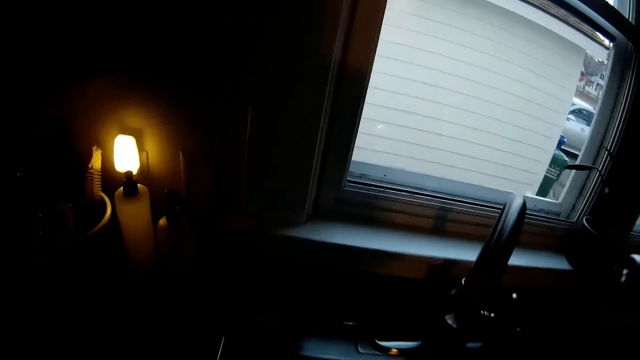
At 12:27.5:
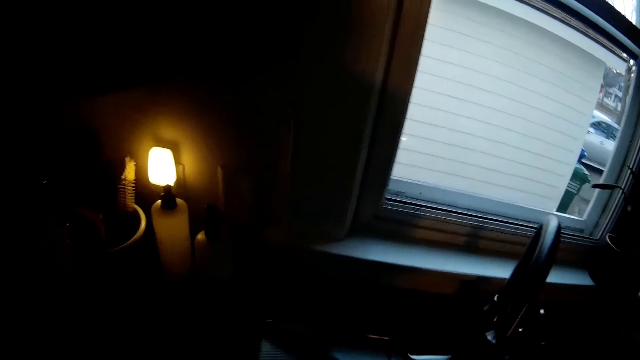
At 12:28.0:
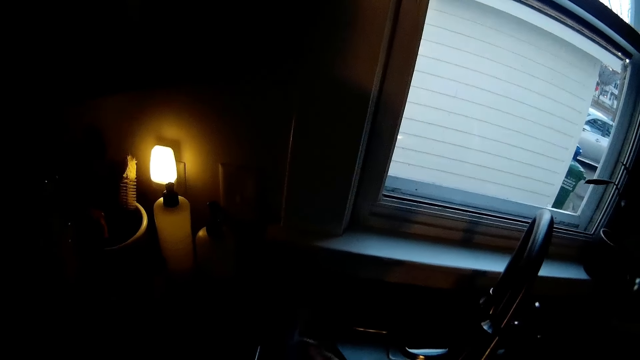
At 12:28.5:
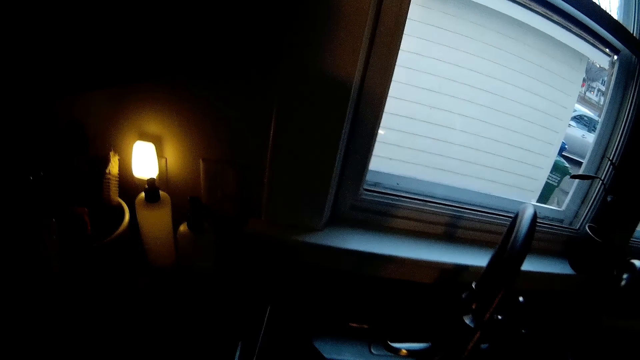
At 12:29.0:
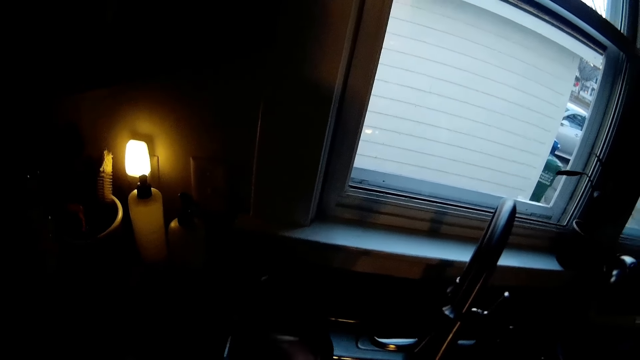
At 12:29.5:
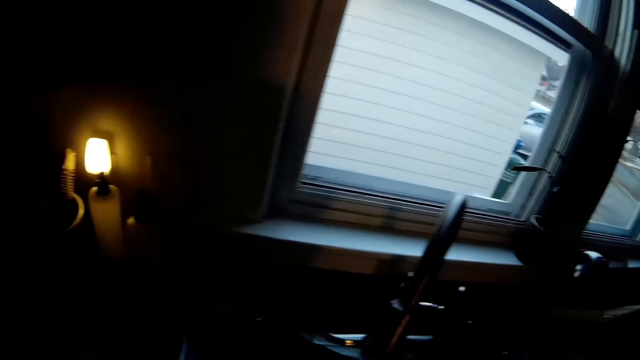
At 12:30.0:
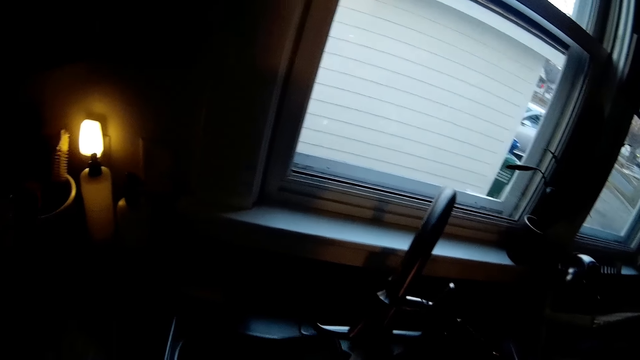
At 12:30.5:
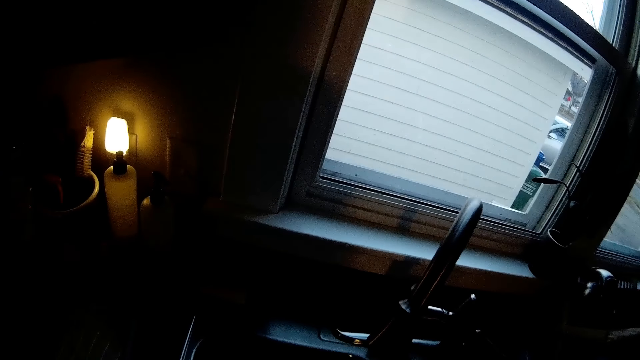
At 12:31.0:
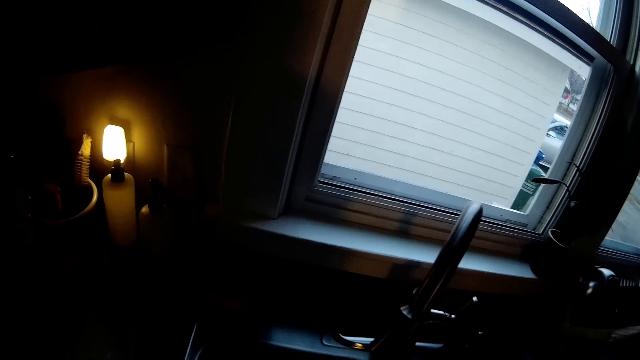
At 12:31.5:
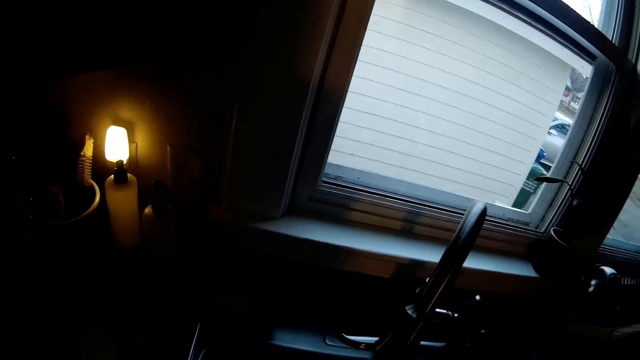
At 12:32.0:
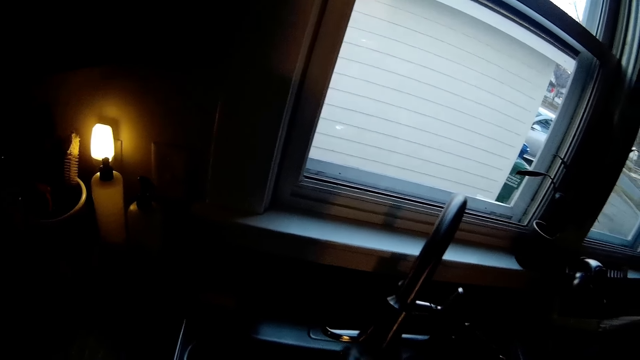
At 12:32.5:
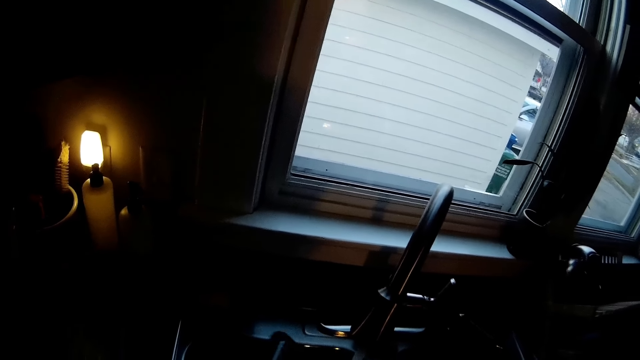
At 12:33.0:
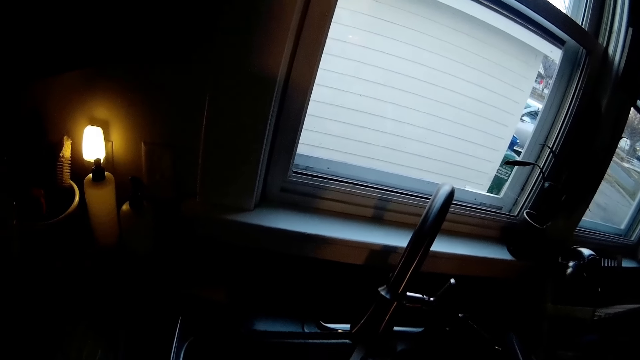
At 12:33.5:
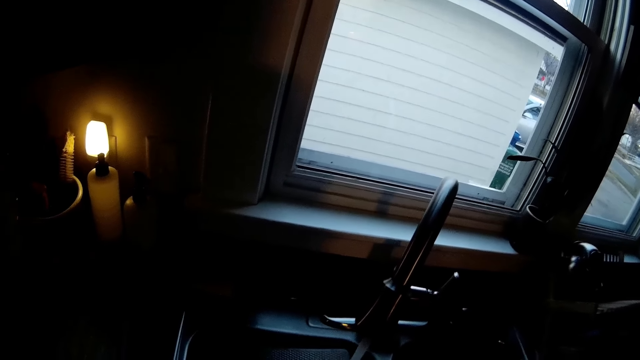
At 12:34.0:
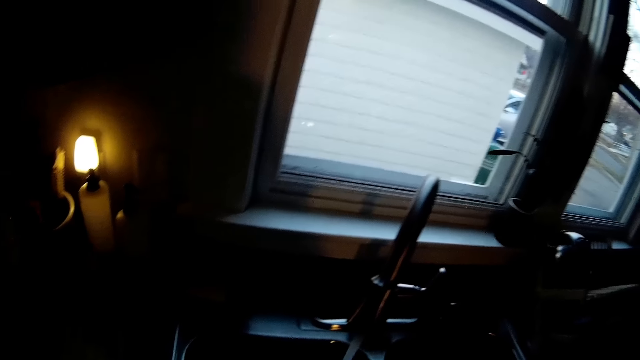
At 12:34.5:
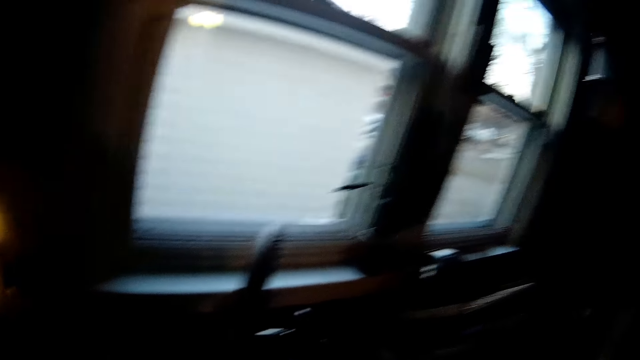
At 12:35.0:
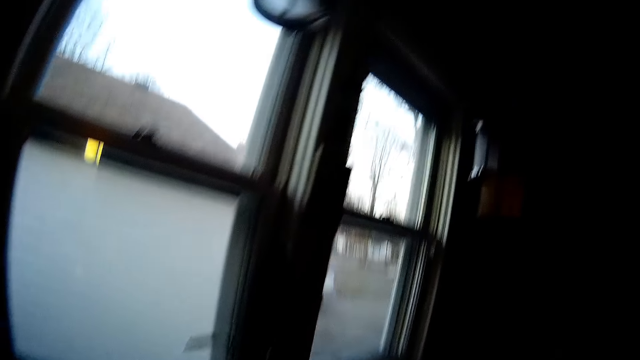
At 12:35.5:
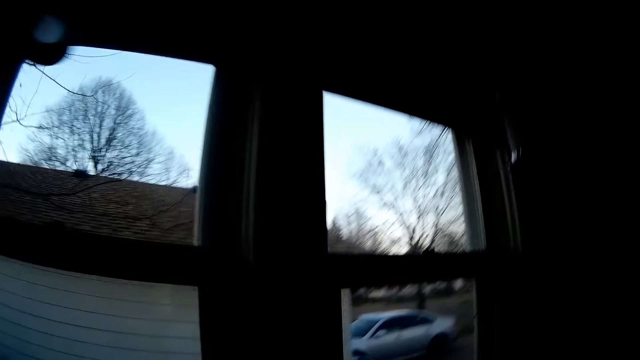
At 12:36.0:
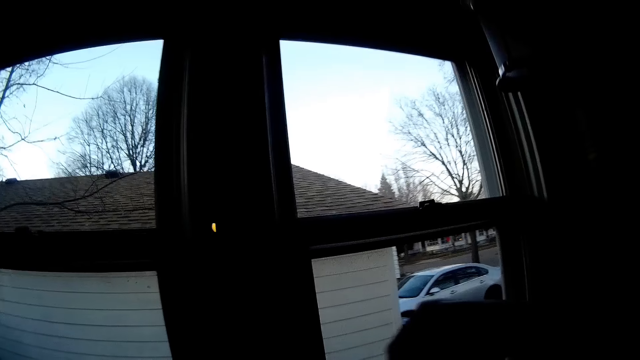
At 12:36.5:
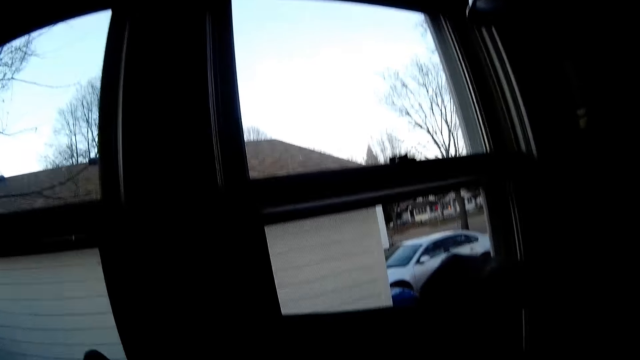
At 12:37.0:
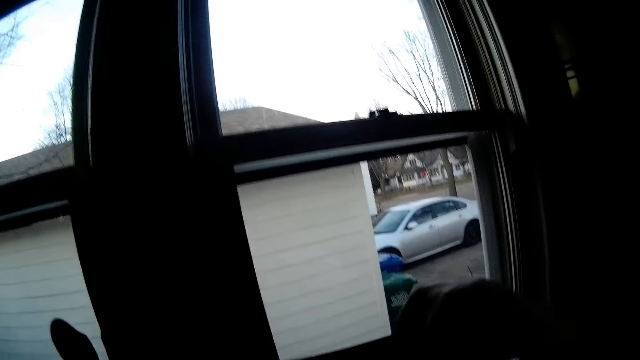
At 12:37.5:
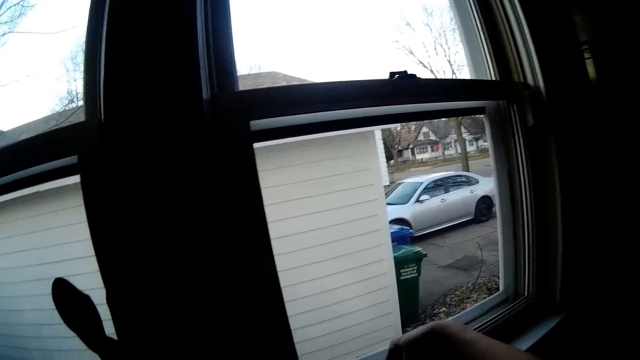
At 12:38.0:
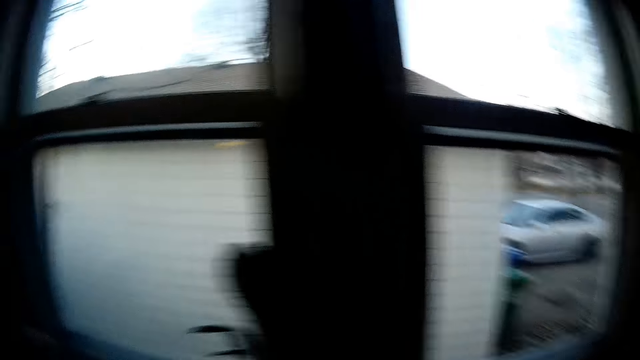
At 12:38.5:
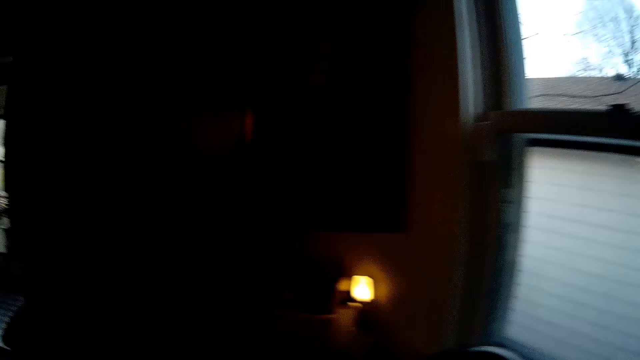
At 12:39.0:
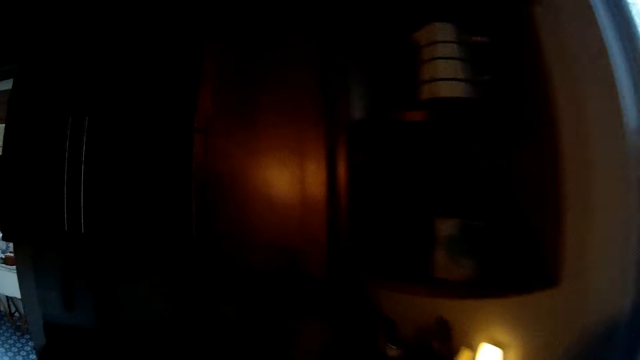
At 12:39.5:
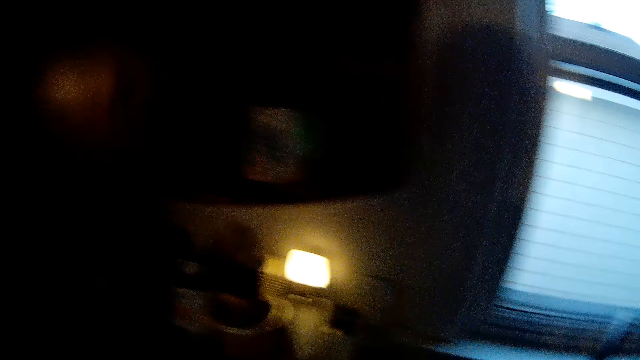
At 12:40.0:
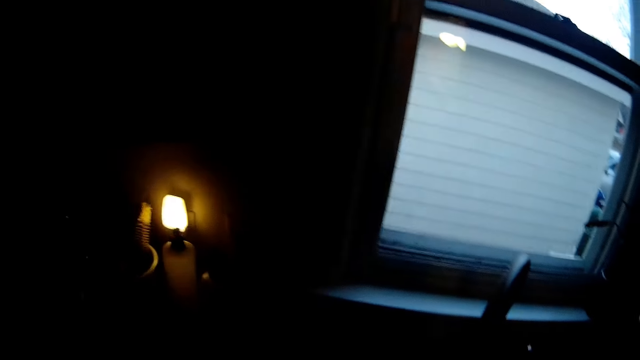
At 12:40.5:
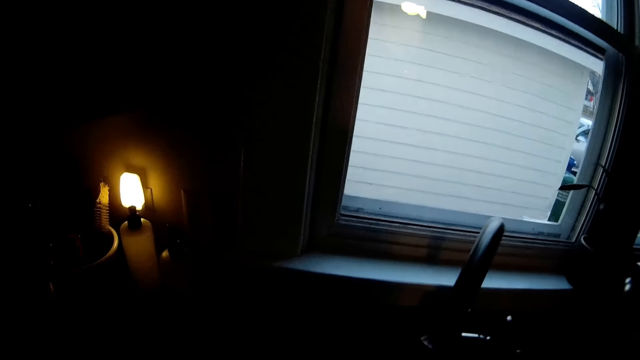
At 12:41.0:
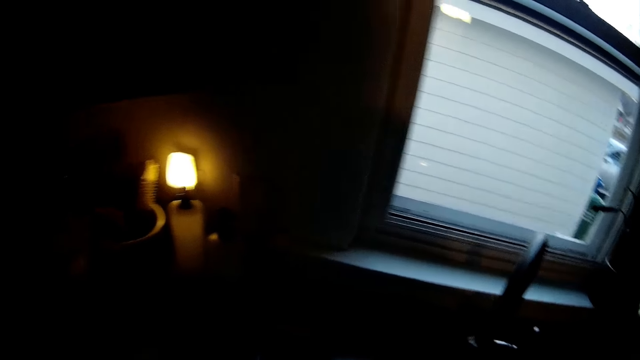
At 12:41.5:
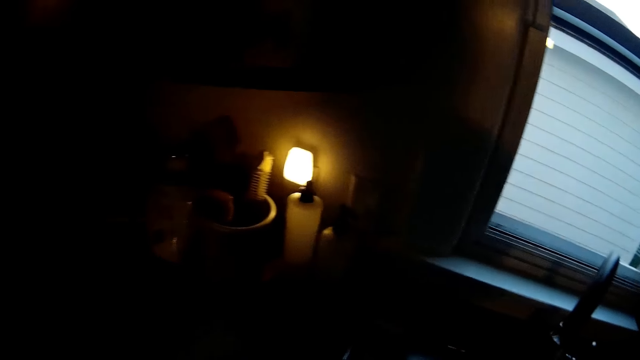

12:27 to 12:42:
The camera wearer washes a dish with her right hand. She turns the plastic bowl. She looks around. She places the dish in the dish rack with her right hand. She carries something.

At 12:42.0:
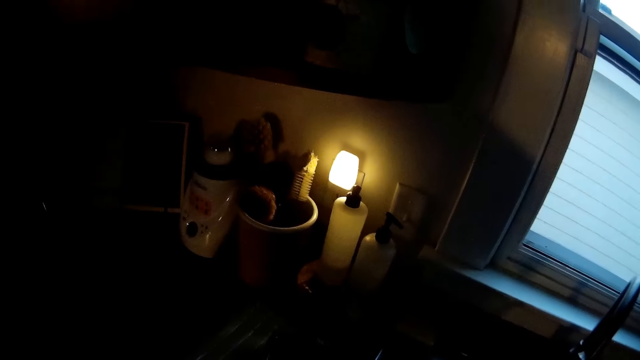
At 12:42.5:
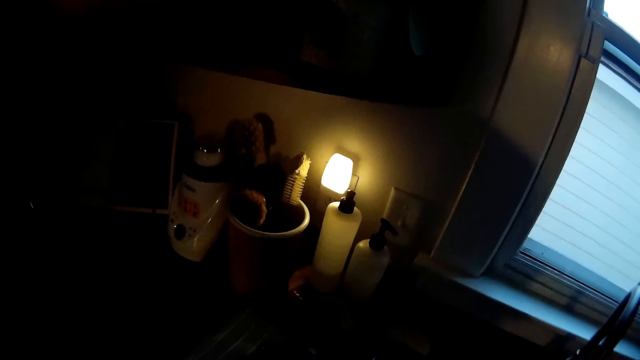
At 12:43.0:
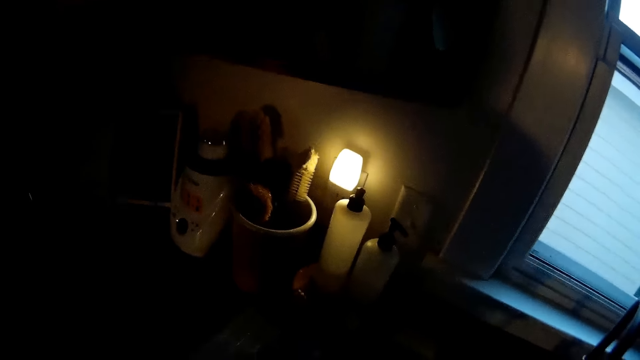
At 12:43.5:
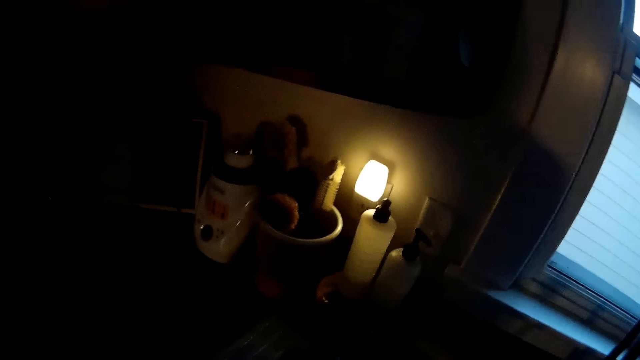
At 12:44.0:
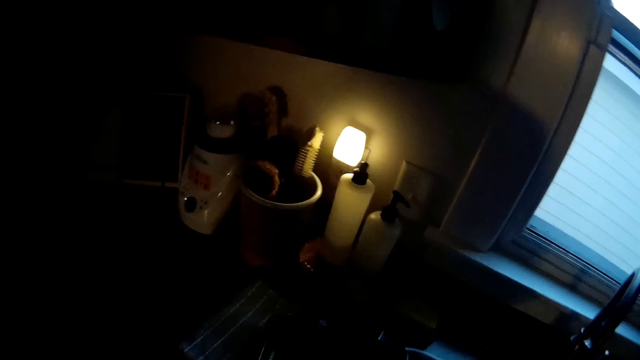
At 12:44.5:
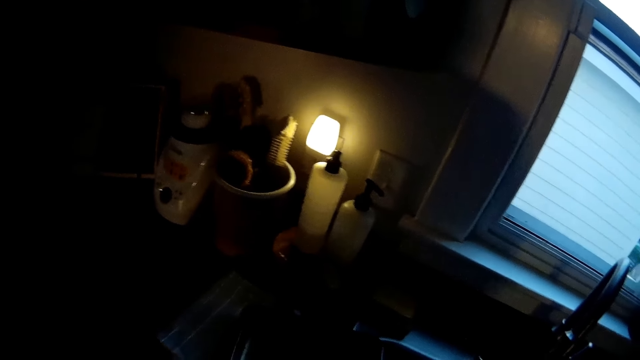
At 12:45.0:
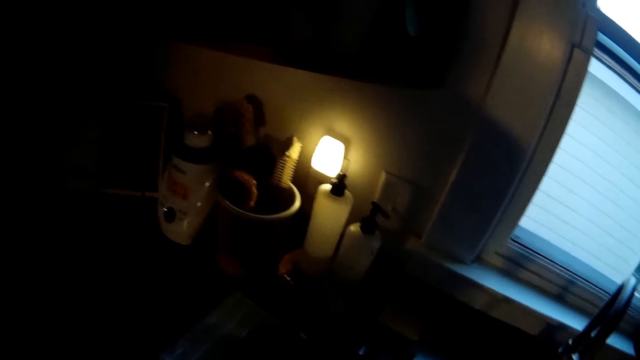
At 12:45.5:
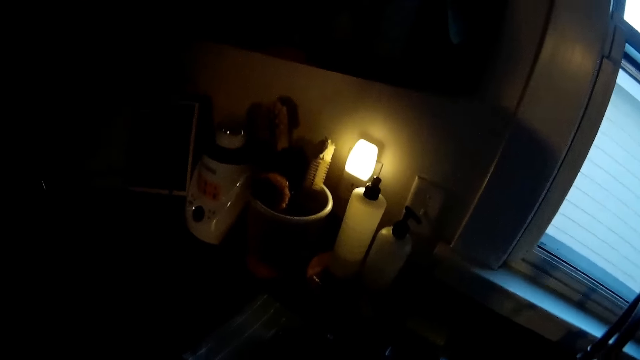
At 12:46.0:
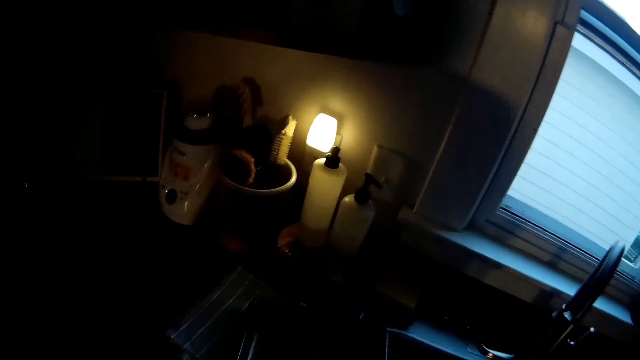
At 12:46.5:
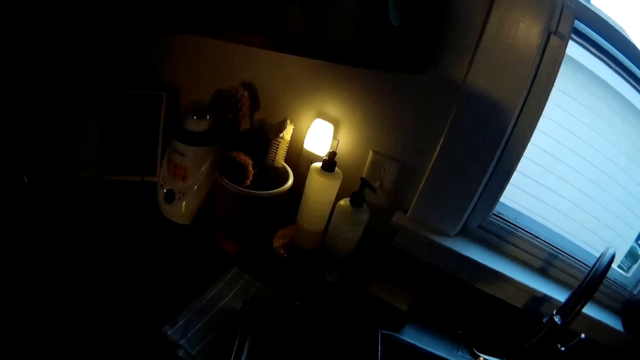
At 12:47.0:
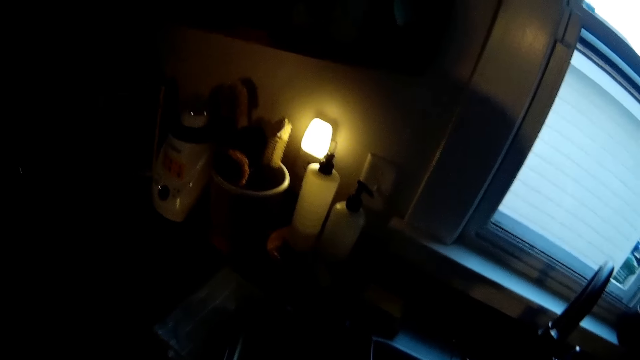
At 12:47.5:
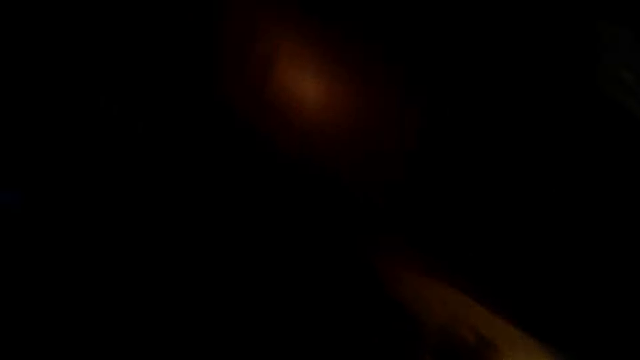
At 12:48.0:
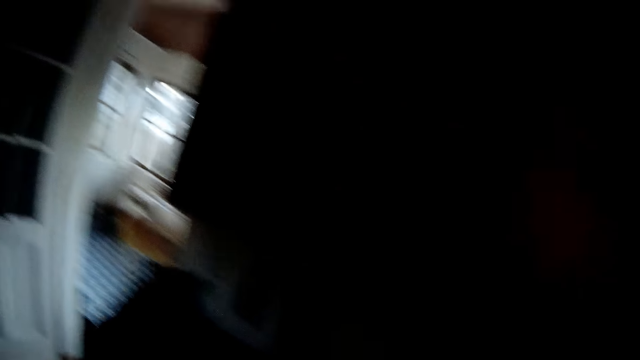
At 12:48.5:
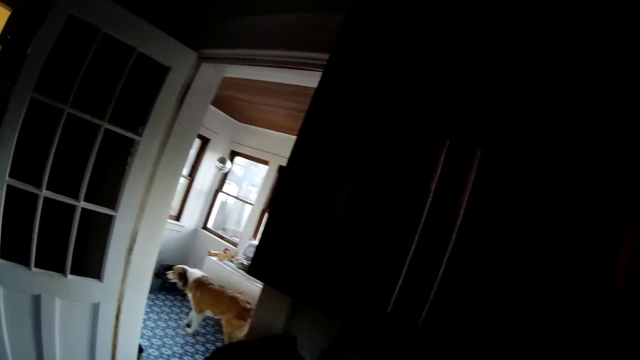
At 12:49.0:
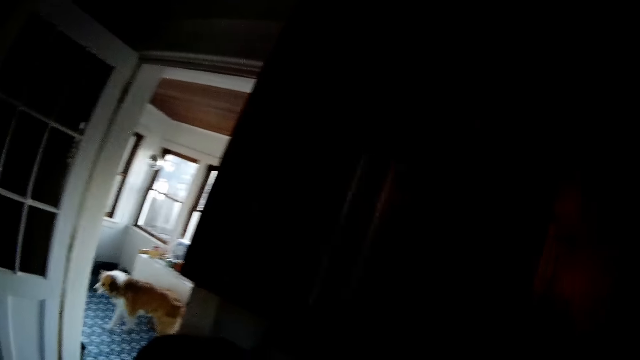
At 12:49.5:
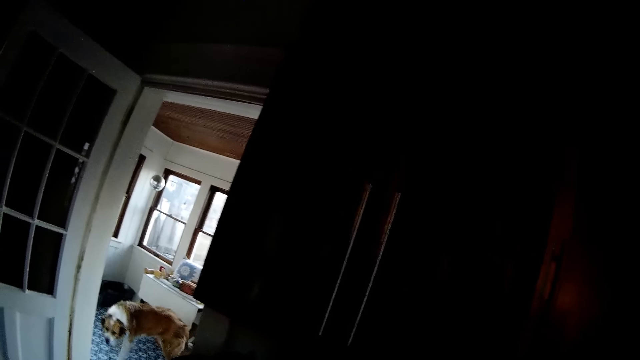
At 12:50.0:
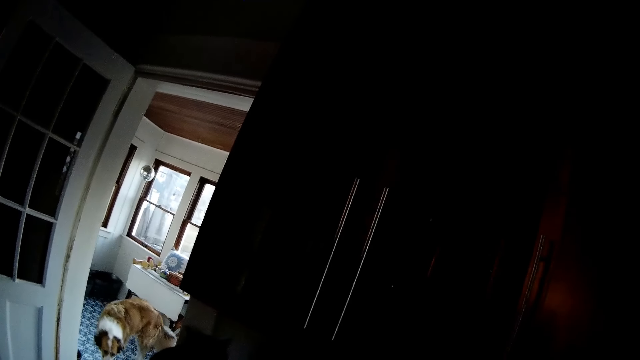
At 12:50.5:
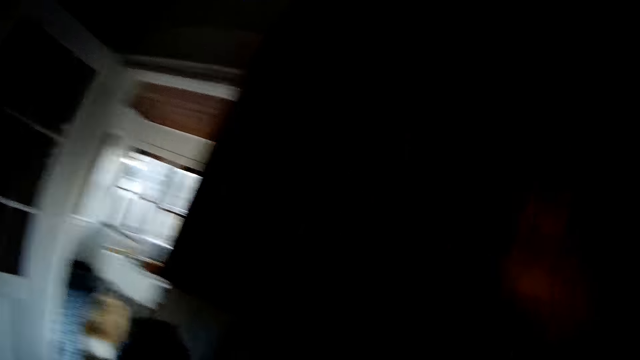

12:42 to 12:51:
The camera wearer looks around.
